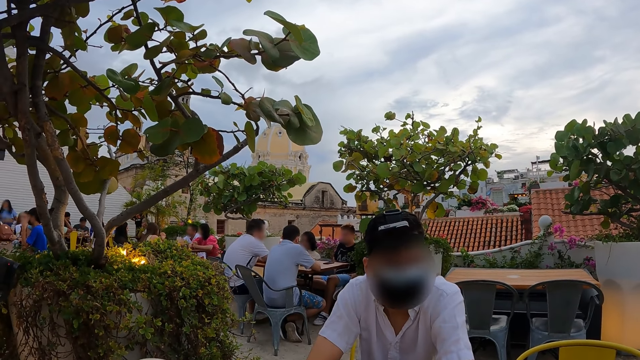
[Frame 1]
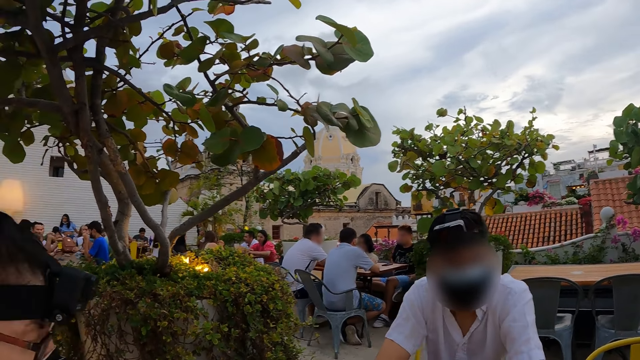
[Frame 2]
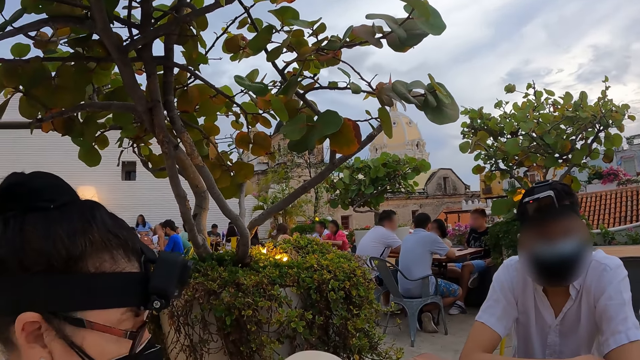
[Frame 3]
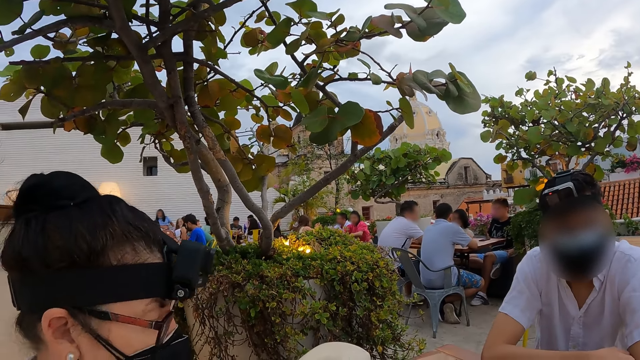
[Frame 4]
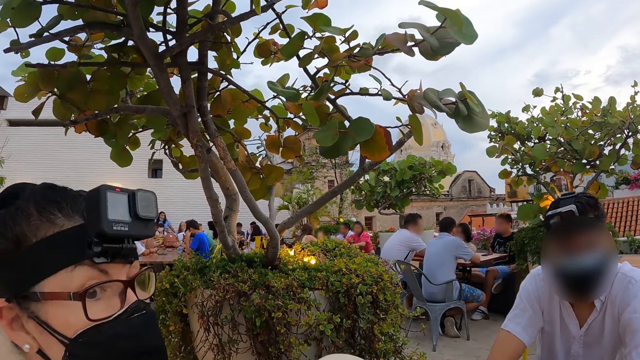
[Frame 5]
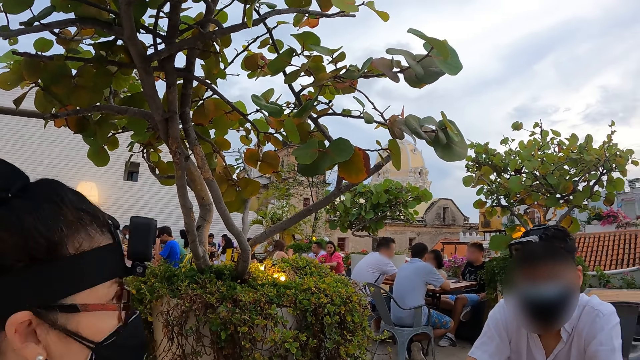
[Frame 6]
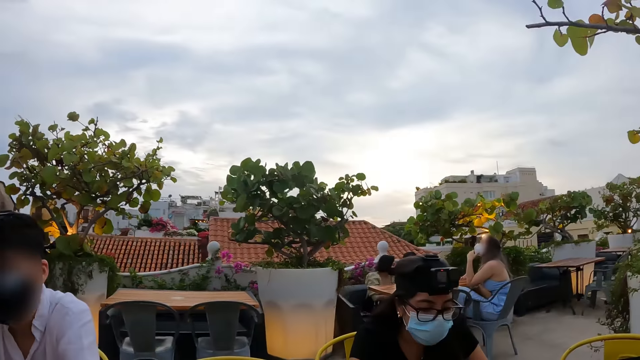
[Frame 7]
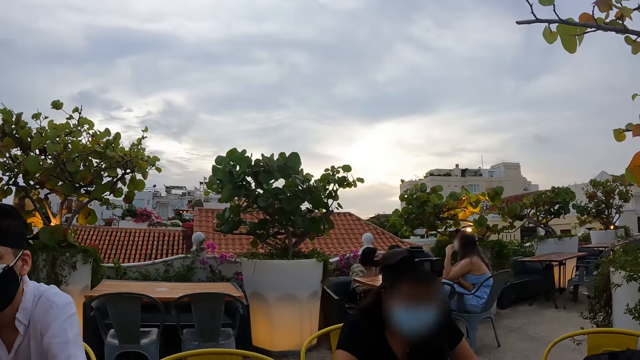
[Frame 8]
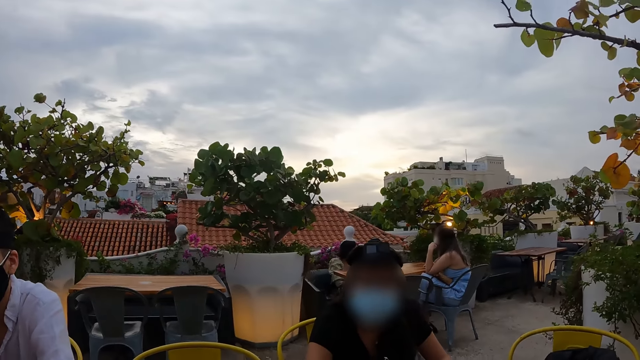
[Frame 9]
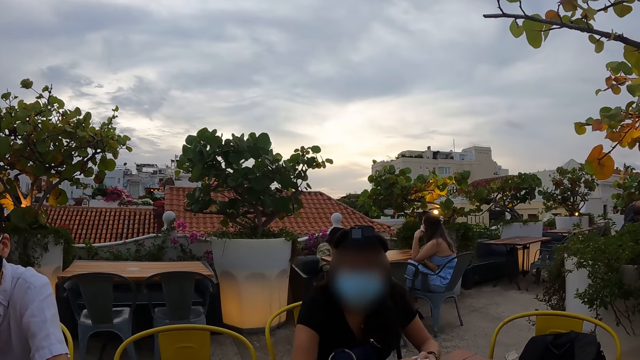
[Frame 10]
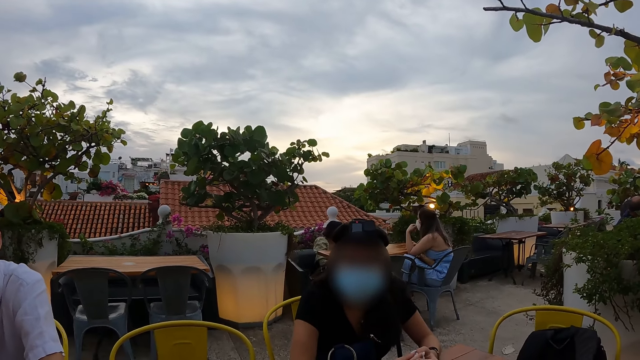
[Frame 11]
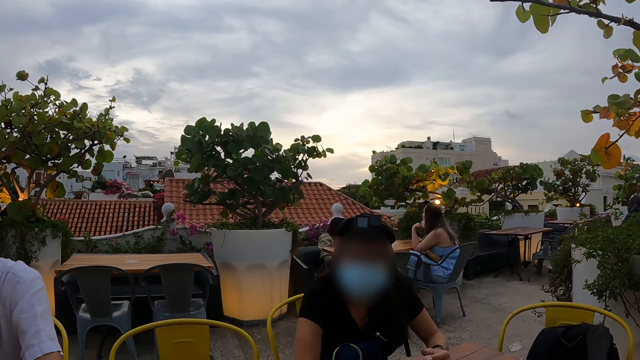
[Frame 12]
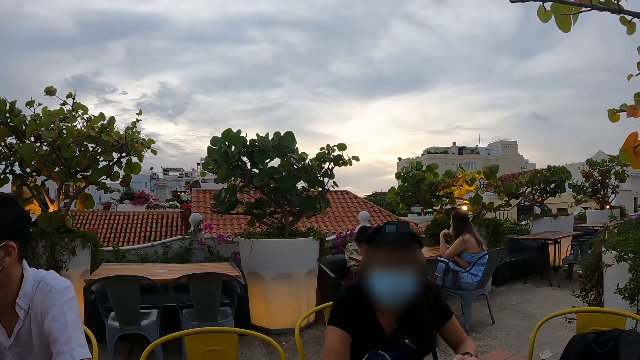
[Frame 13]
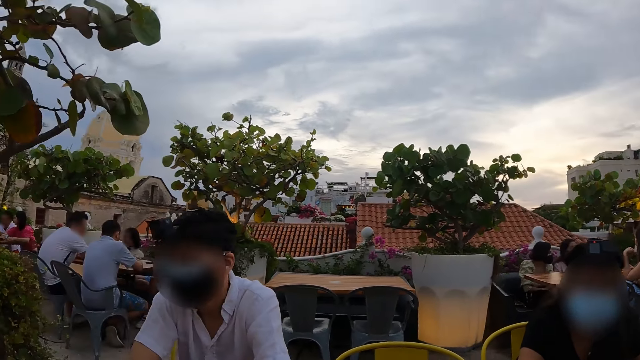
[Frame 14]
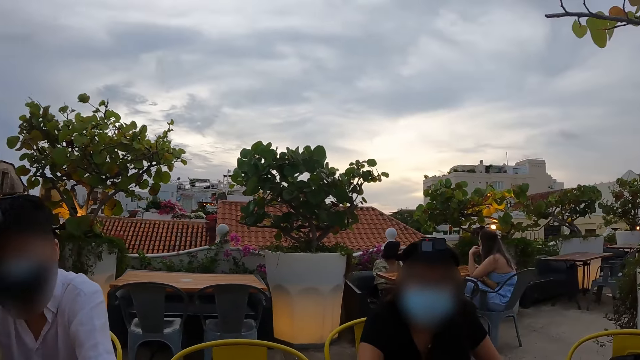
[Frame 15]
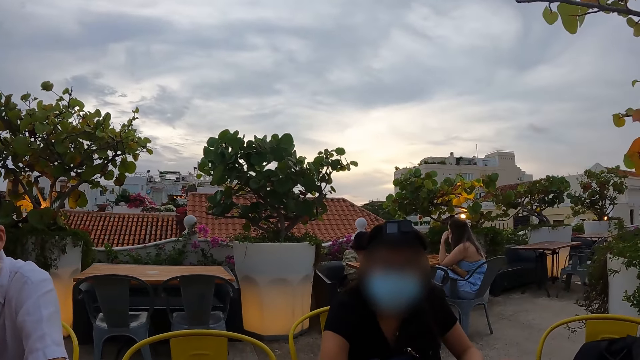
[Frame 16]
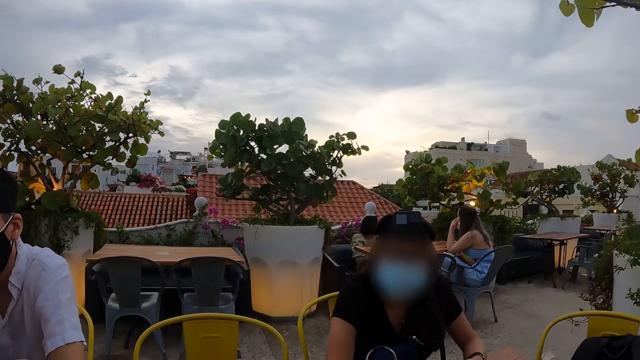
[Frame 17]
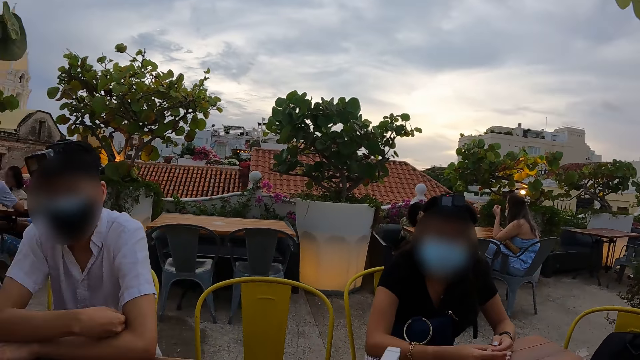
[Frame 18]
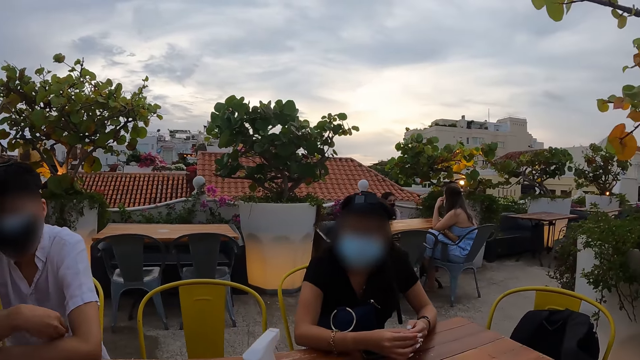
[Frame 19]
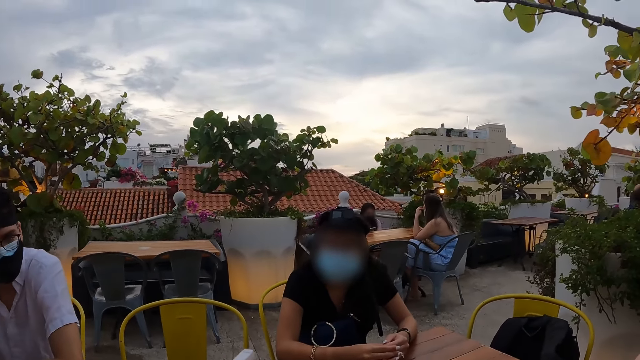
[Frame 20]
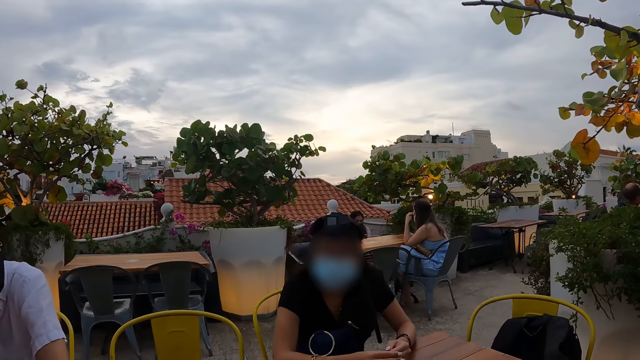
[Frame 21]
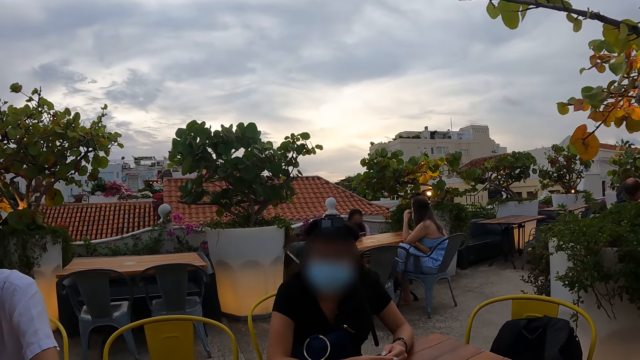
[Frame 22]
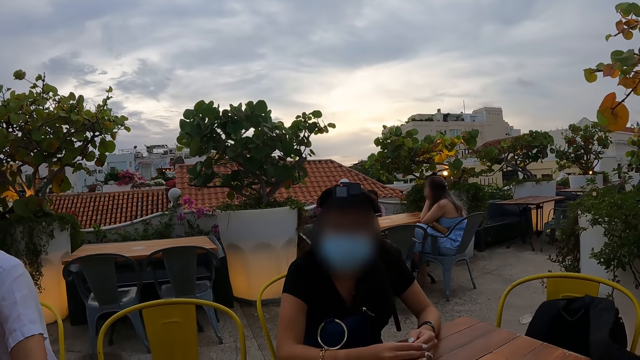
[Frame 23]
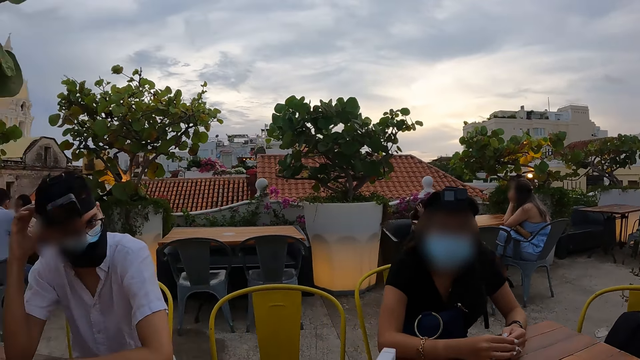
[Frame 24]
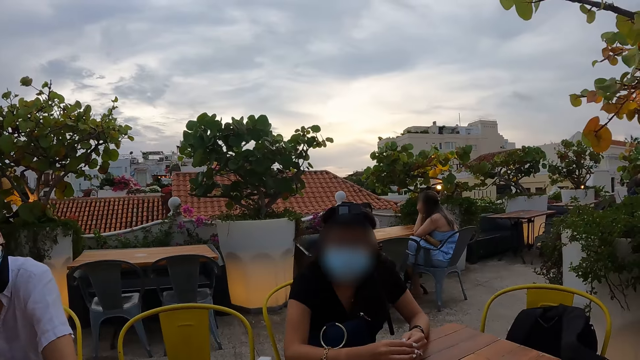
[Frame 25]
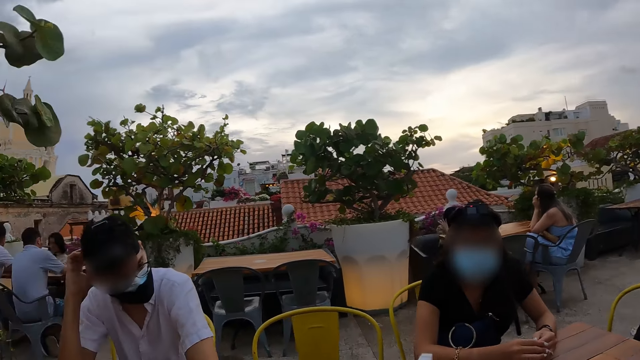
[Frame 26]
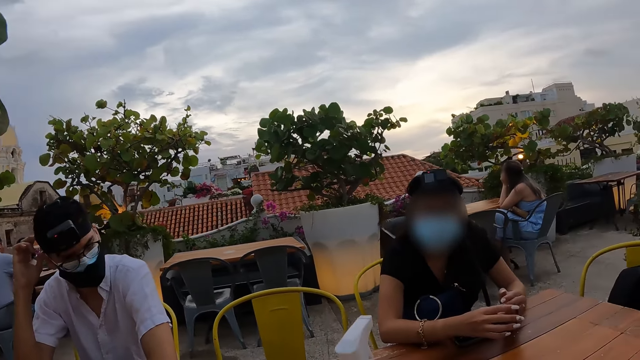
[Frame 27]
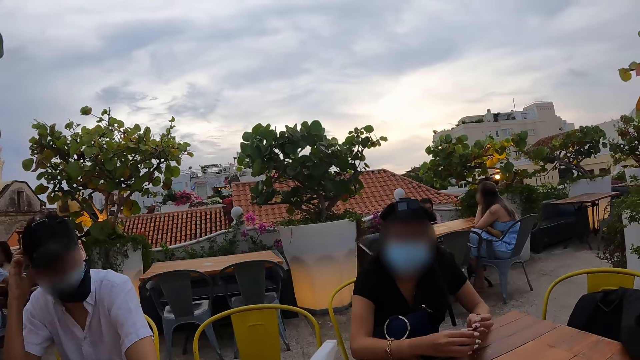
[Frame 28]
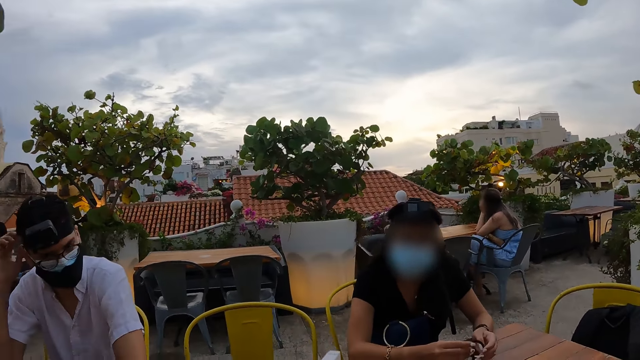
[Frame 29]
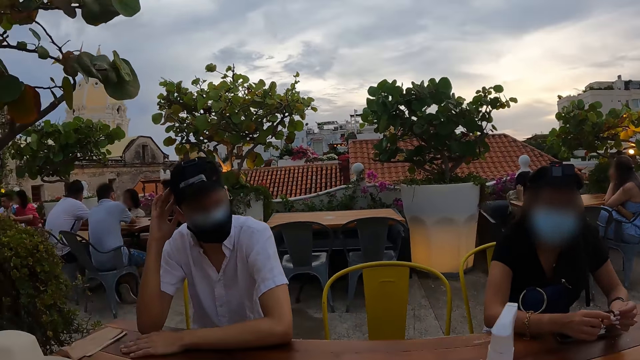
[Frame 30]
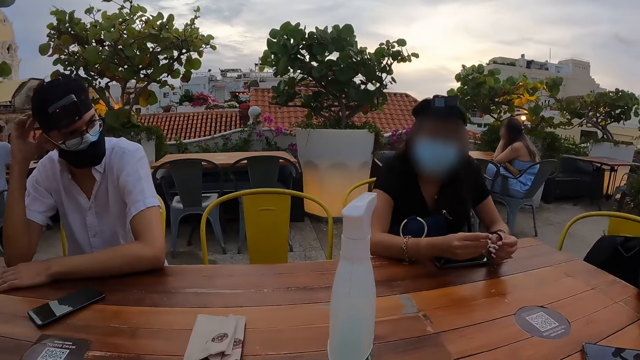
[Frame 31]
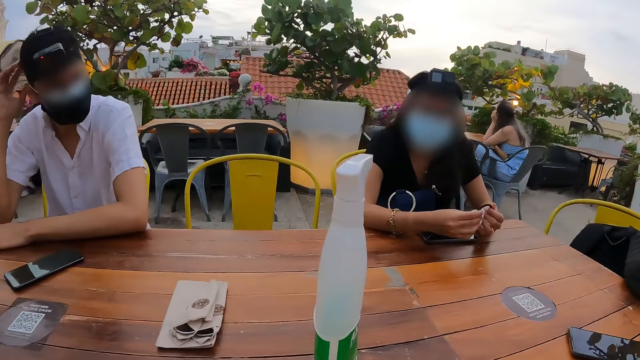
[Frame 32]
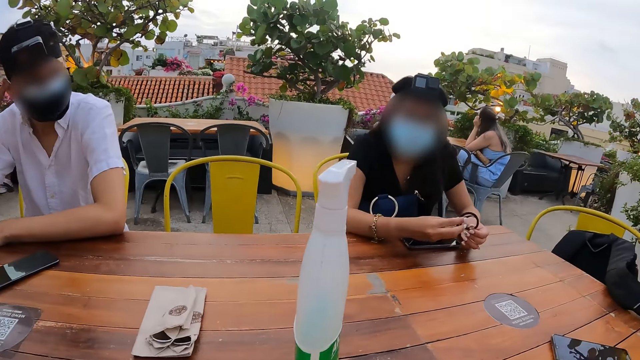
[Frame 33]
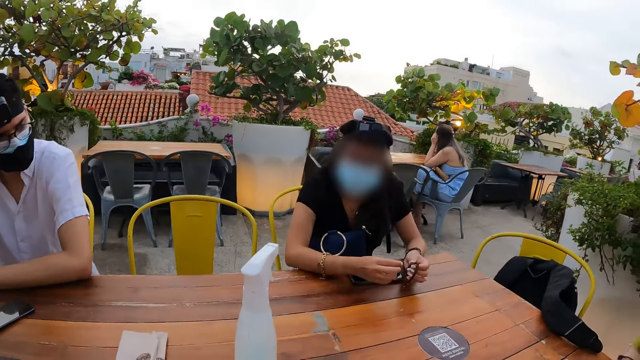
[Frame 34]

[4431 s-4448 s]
The camera wearer looks at a woman. They interact with another woman. They move around.

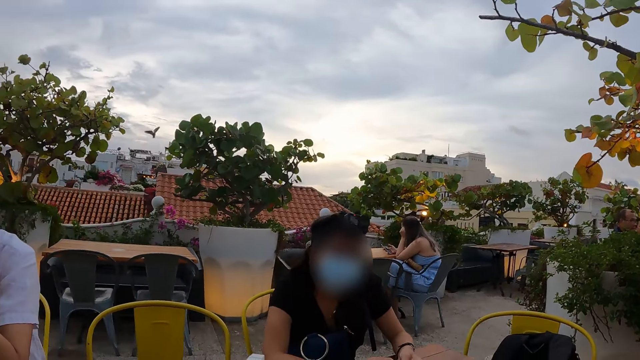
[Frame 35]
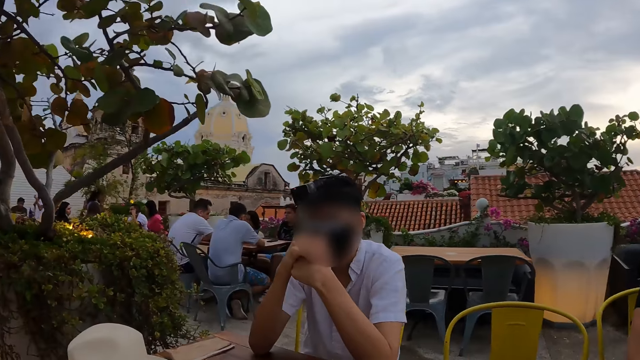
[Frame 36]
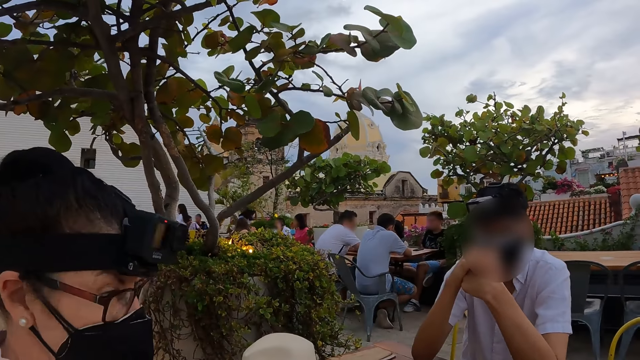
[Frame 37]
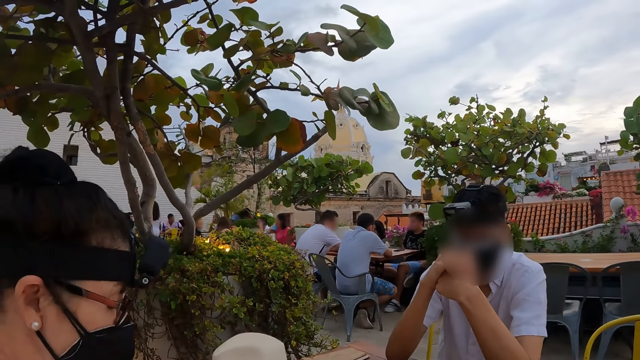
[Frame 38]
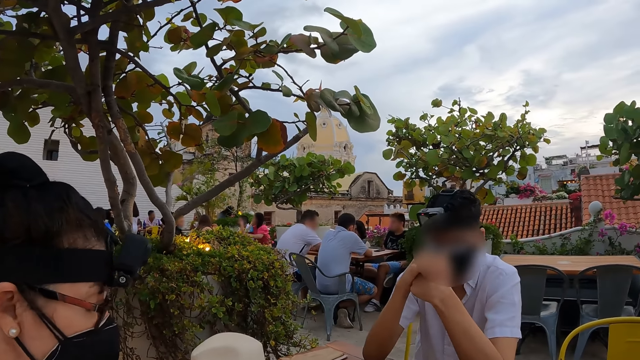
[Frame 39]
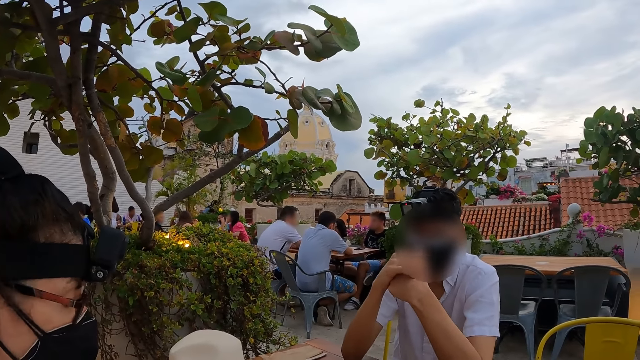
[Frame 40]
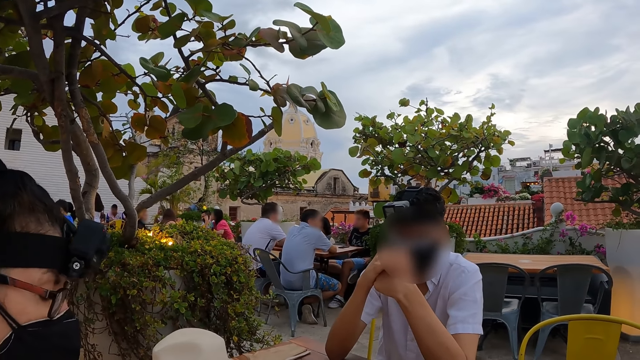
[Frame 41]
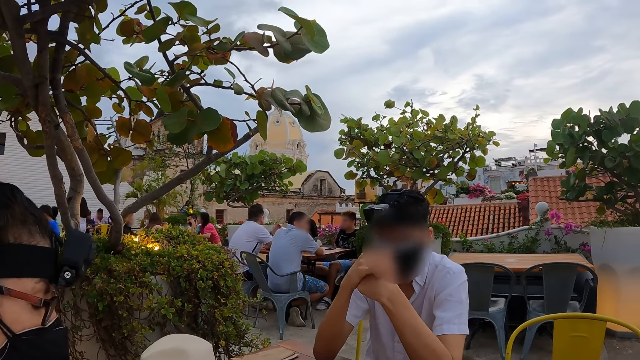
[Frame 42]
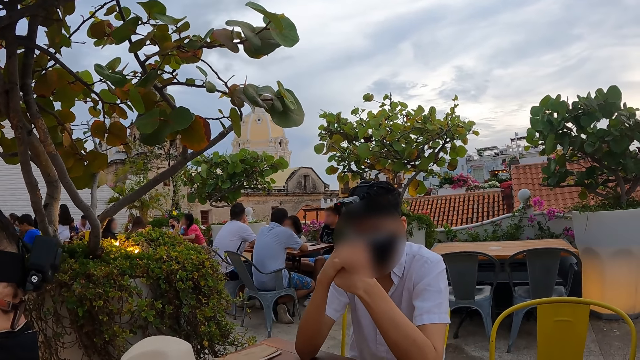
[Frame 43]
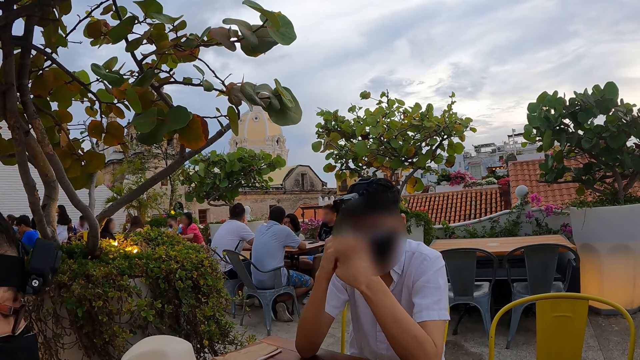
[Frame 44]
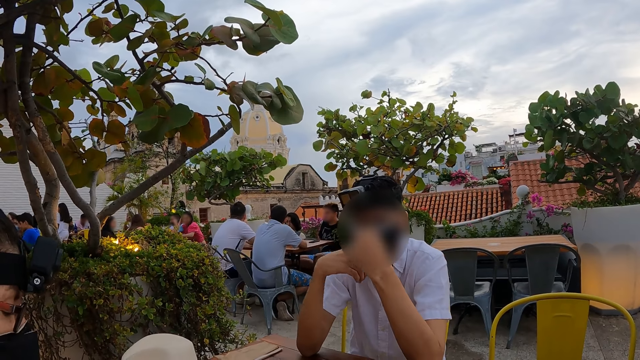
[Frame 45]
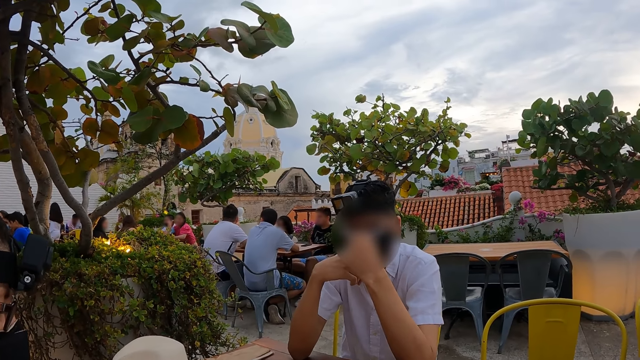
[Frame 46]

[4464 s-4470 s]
The camera wearer looks at a woman.
